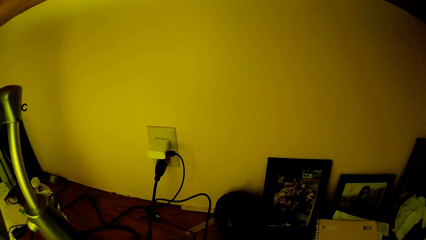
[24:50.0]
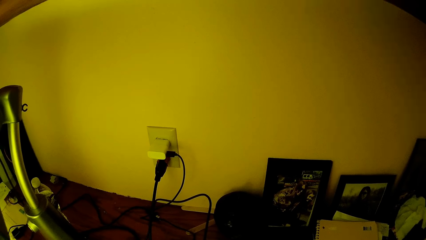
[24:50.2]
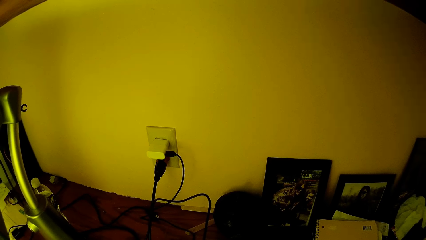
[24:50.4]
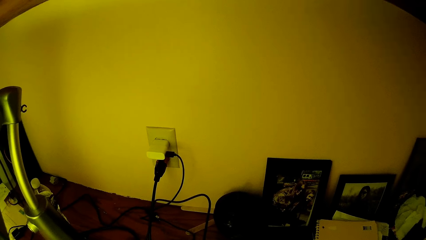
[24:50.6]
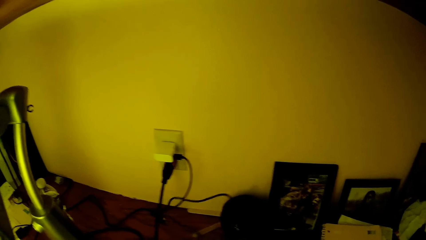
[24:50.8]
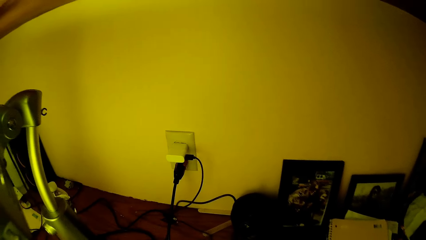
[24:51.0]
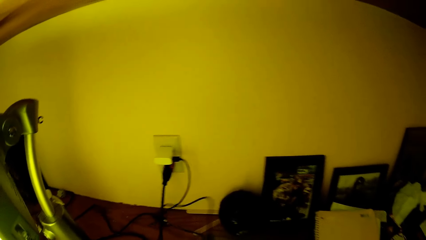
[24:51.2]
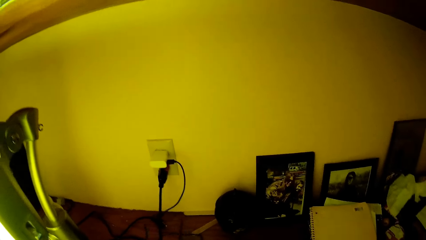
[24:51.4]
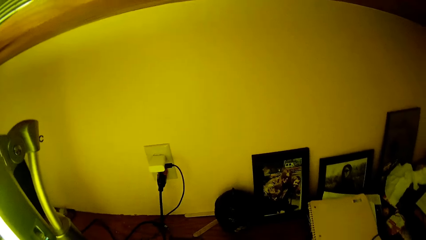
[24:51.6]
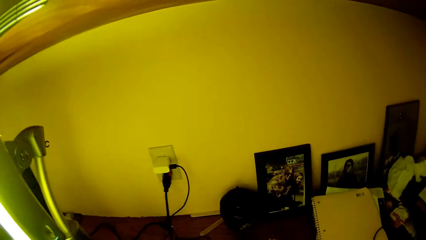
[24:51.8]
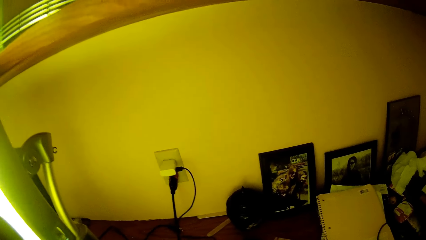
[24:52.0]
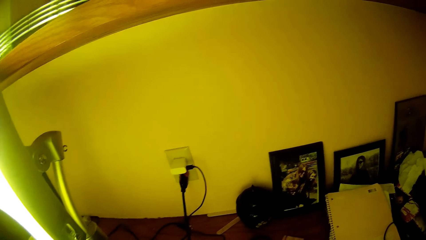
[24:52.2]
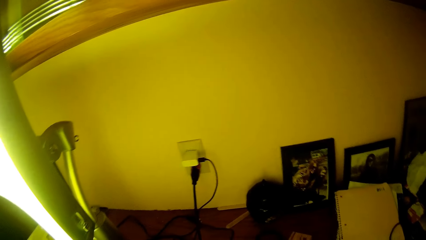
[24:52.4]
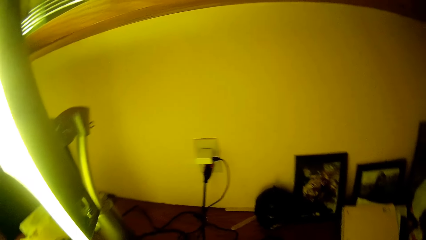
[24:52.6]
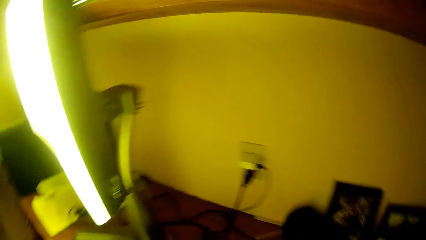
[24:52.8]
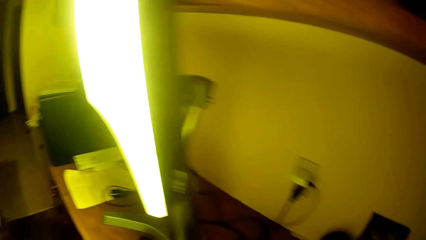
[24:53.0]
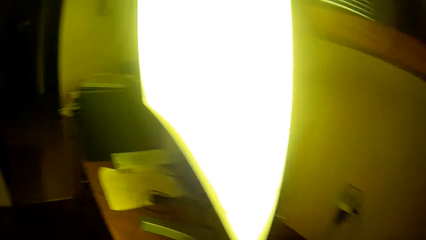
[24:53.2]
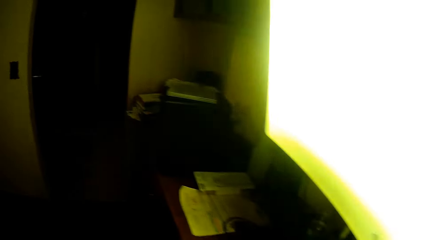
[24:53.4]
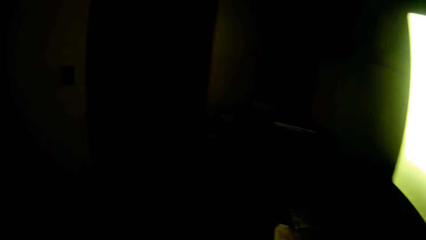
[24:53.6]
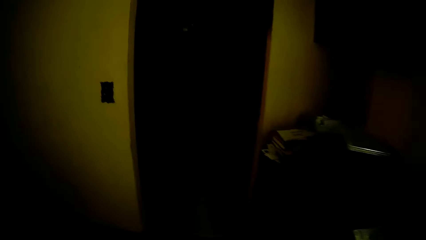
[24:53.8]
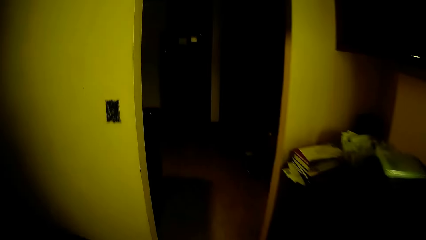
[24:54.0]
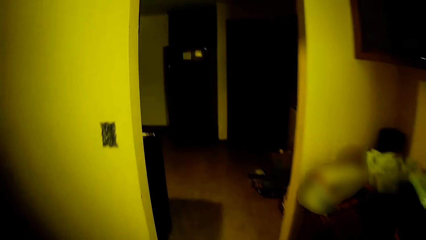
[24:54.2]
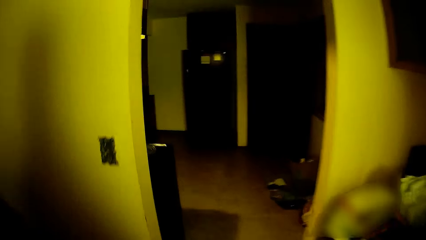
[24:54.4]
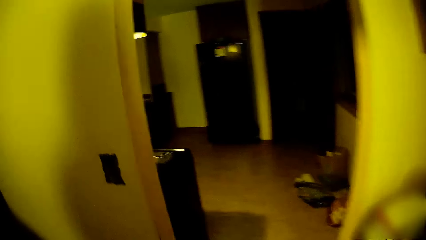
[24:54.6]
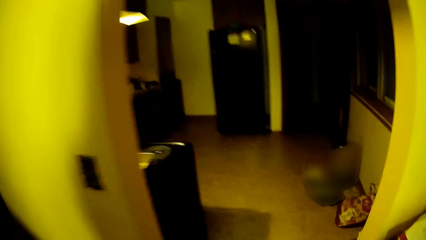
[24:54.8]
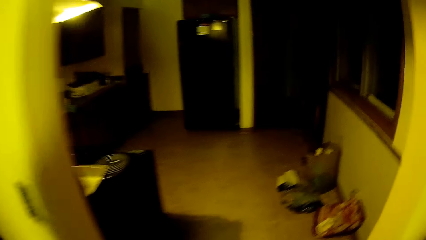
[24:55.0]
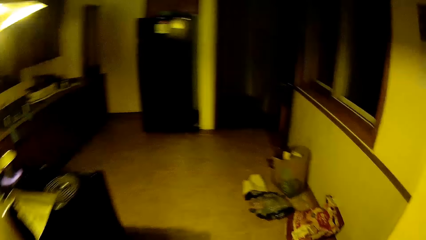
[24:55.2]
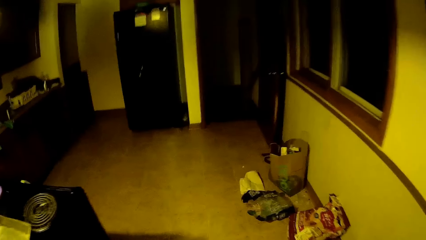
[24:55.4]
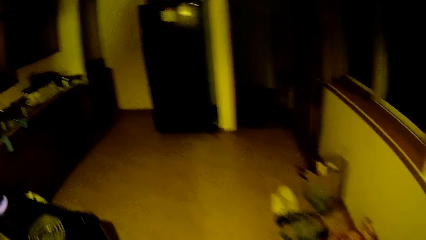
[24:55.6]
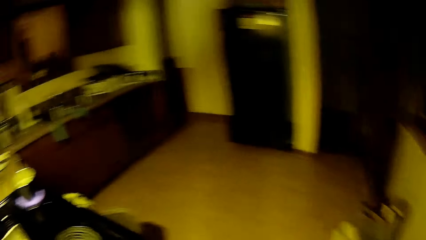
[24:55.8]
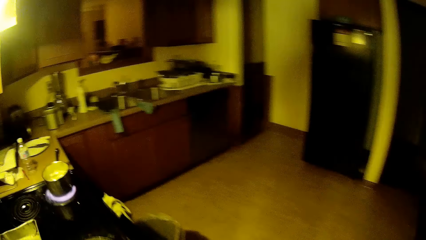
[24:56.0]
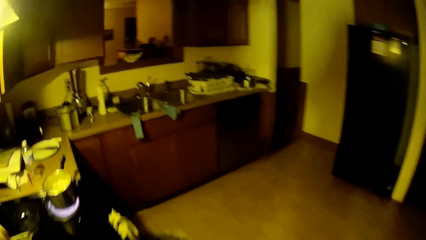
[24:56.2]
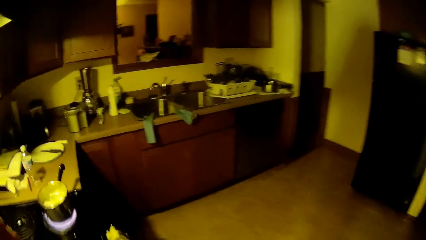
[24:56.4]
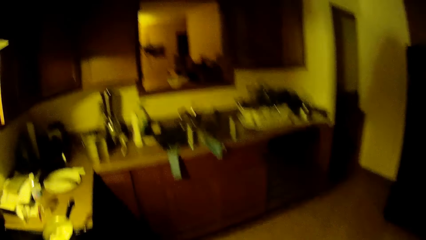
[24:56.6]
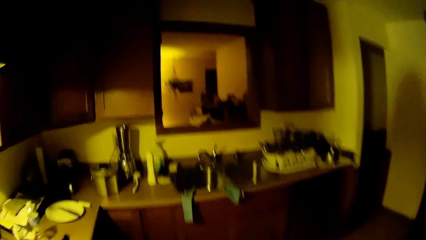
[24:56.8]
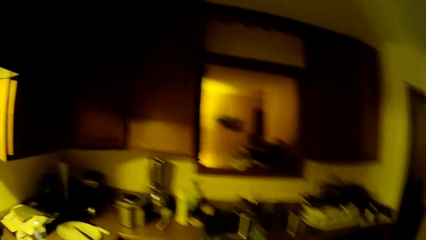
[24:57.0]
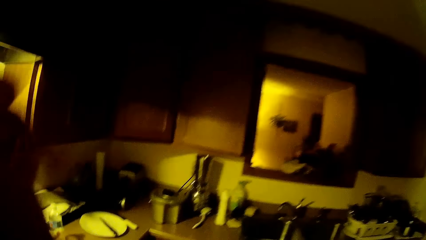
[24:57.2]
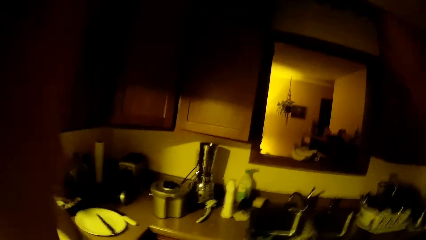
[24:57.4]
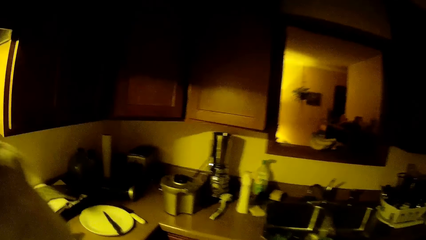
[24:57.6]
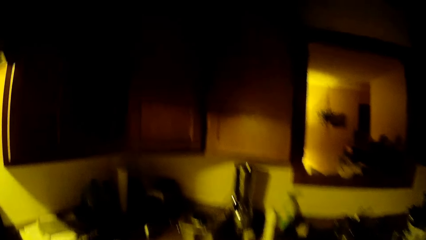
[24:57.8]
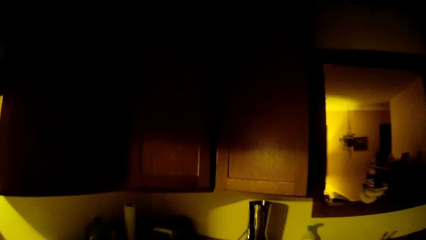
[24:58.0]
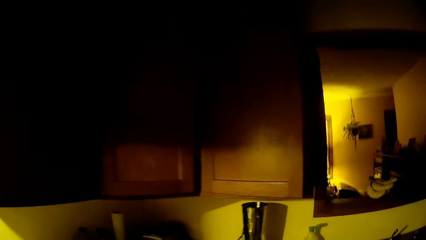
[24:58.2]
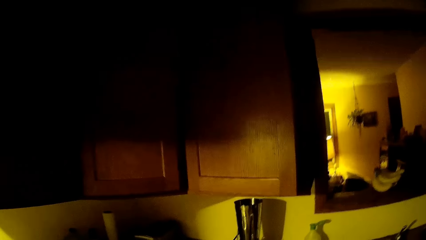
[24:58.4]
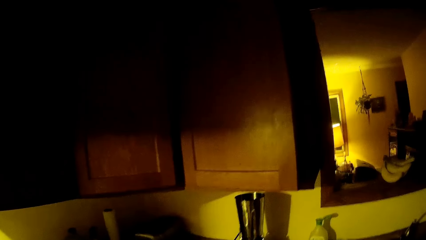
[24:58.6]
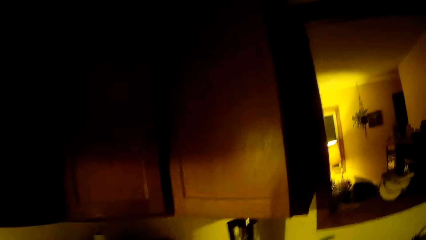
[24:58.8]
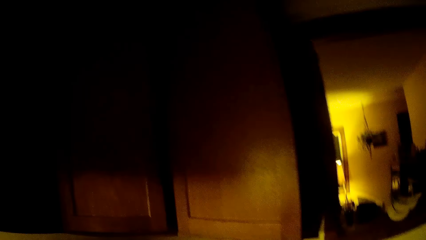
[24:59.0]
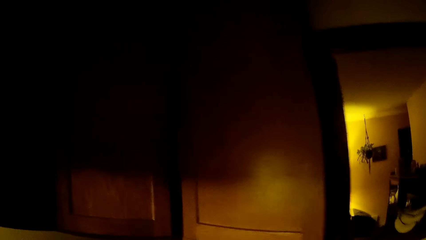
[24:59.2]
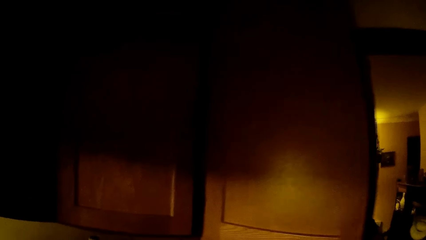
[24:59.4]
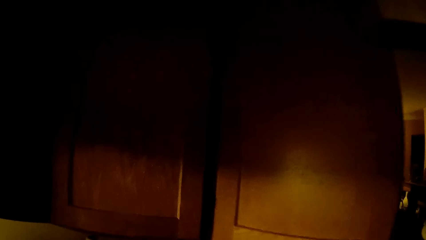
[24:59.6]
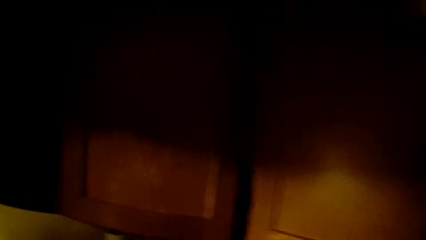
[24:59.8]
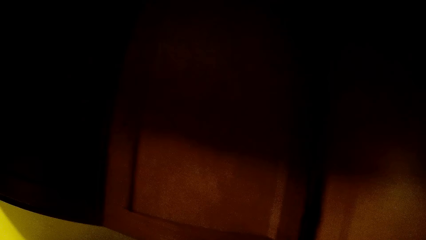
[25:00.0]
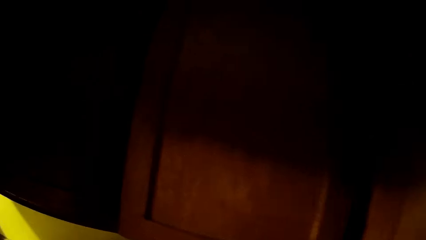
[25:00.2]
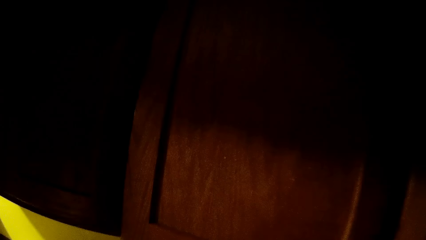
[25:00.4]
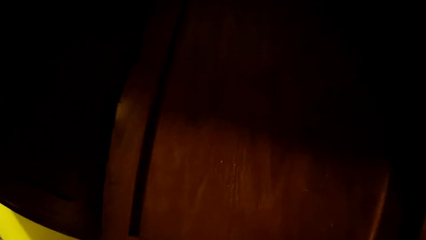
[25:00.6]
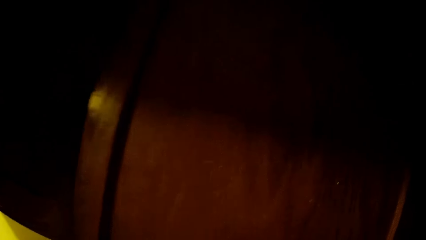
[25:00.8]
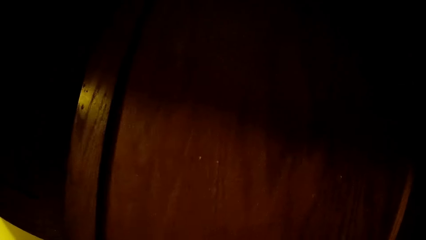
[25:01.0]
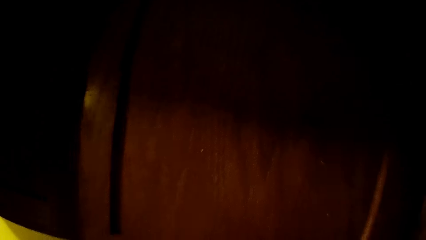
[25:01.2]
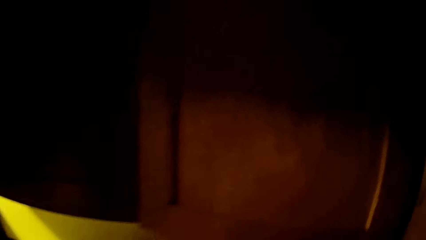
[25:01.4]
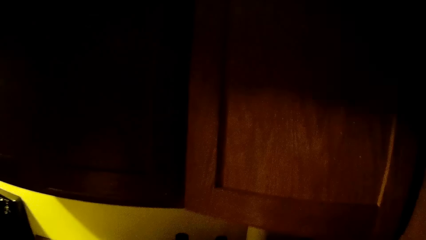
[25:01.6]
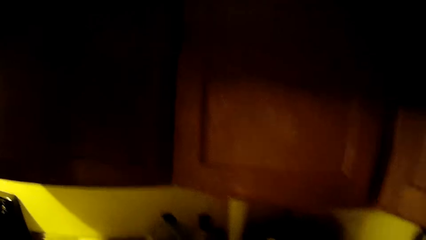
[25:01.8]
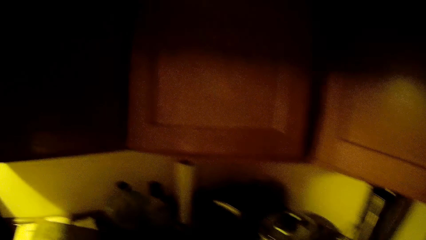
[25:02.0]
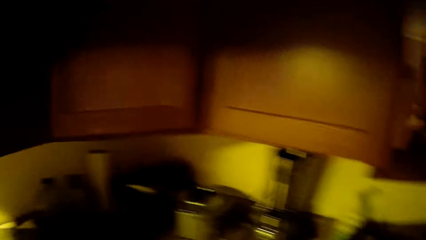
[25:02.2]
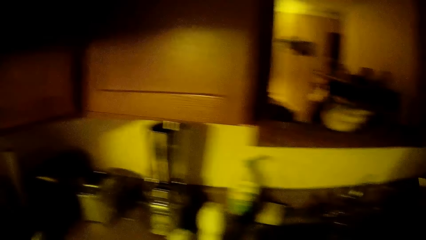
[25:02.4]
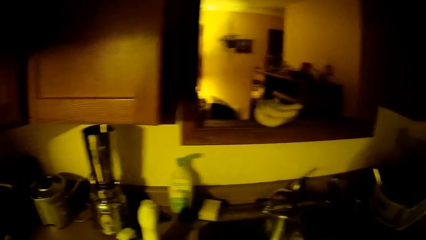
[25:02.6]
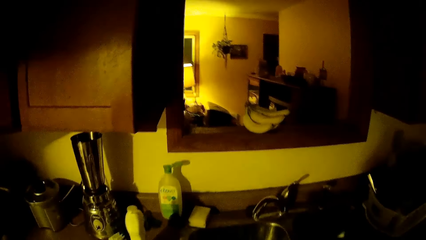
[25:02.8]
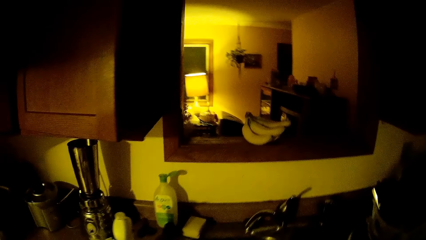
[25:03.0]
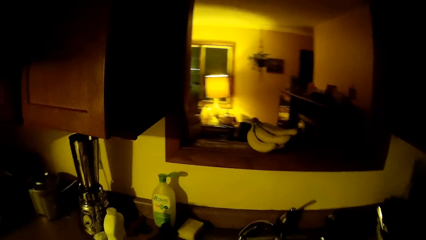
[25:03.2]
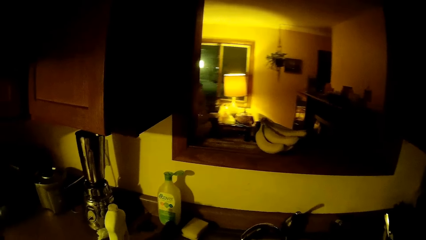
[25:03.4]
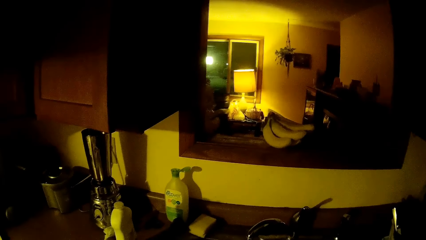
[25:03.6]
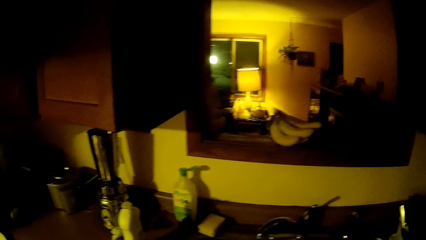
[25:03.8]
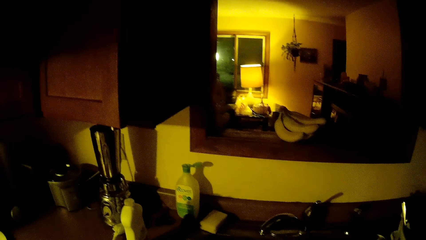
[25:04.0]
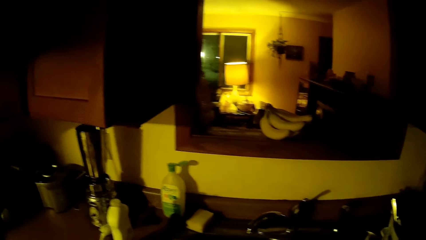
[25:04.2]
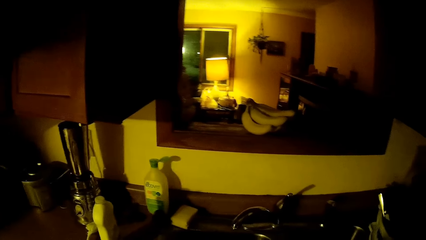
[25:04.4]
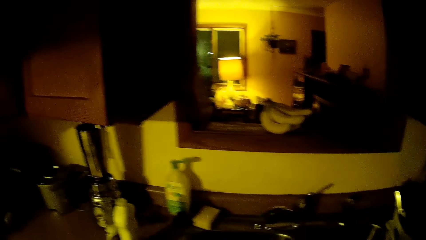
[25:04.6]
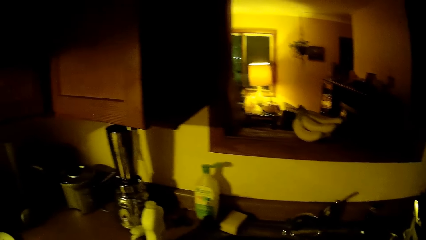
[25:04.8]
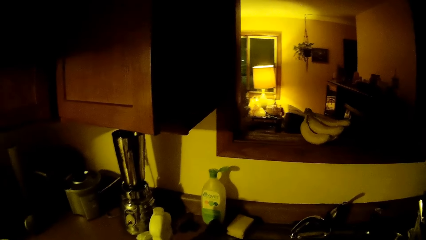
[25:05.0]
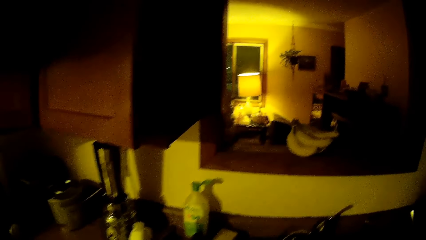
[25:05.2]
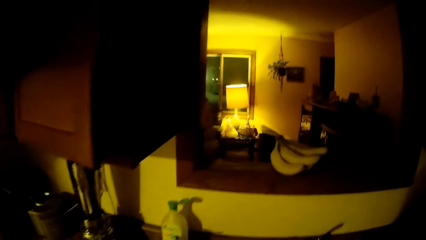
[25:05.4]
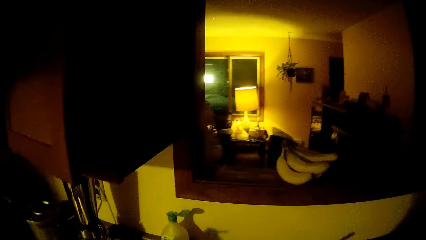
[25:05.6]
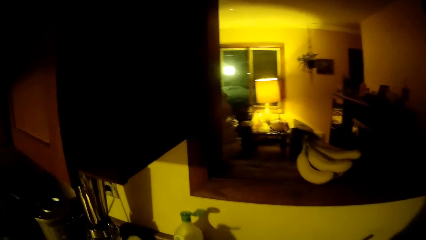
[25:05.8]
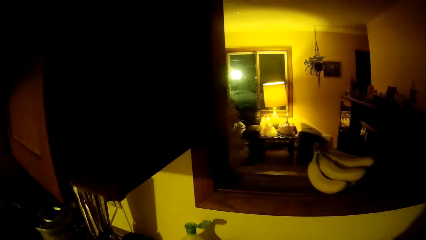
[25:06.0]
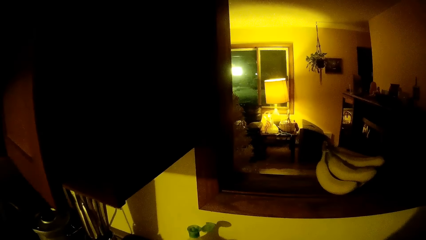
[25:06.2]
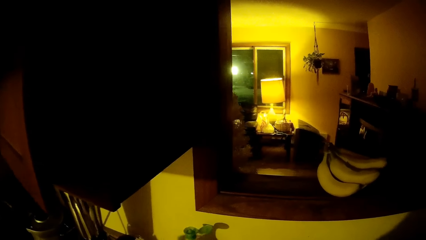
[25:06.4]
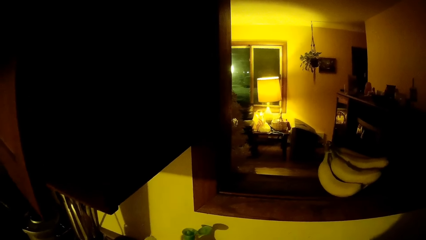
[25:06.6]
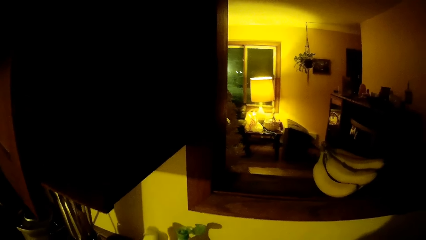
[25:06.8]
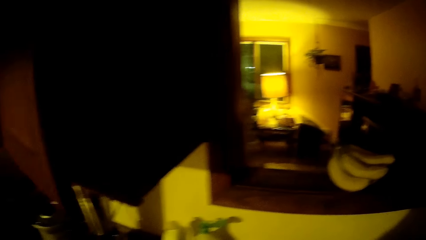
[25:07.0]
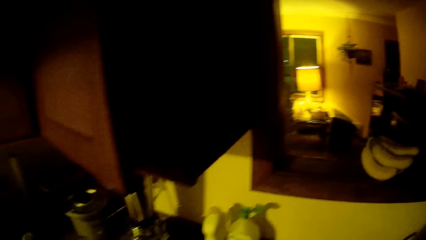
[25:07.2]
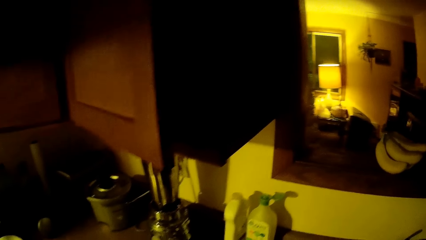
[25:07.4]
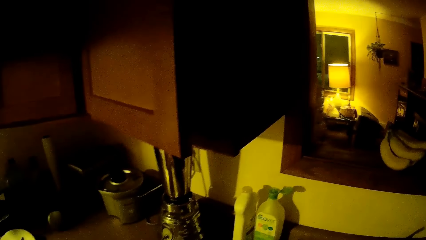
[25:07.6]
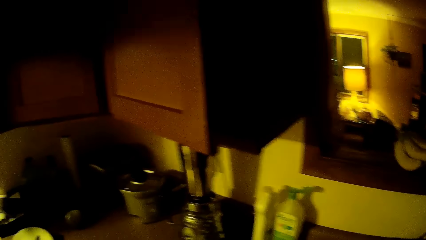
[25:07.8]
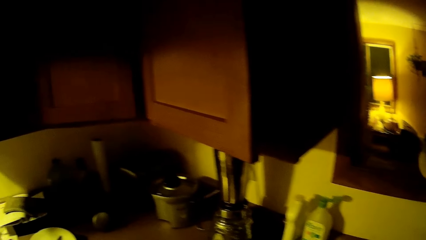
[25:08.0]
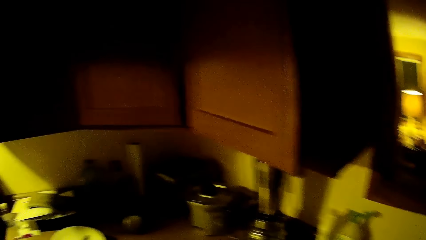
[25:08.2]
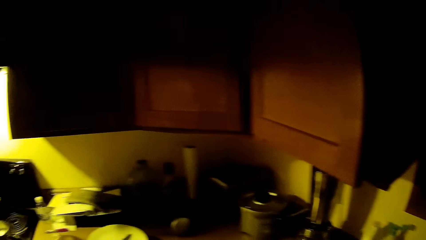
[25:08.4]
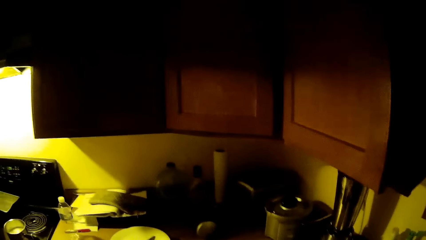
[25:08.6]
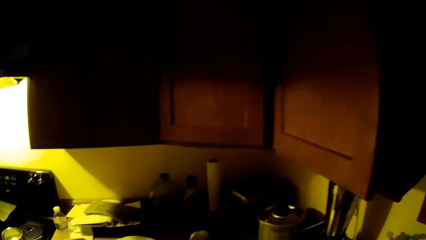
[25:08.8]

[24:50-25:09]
The camera wearer walks around. They walk into the kitchen from the dining room.
